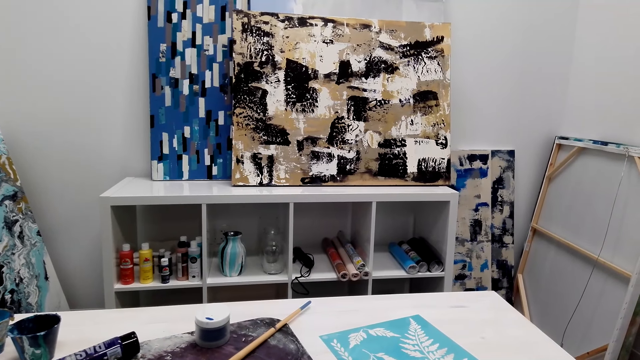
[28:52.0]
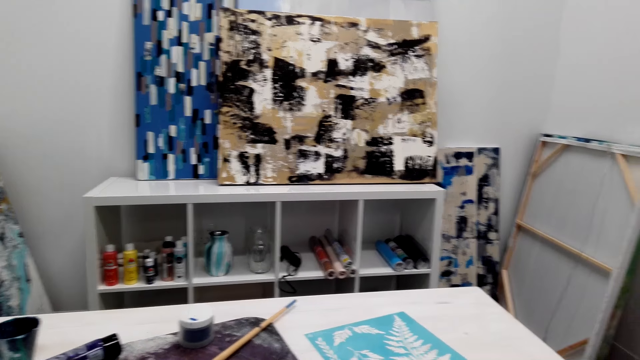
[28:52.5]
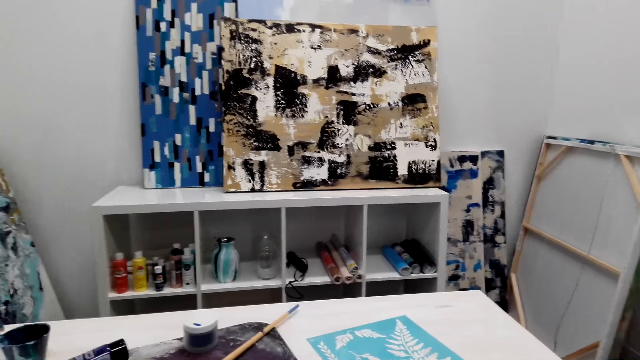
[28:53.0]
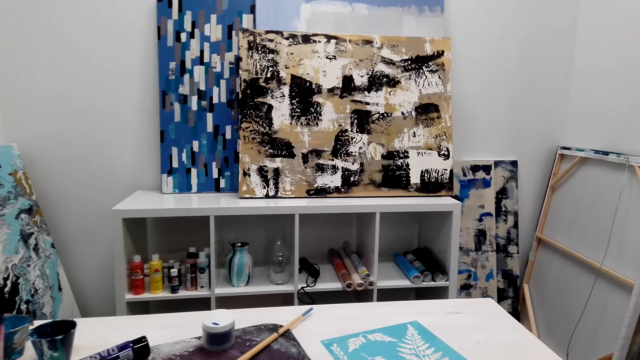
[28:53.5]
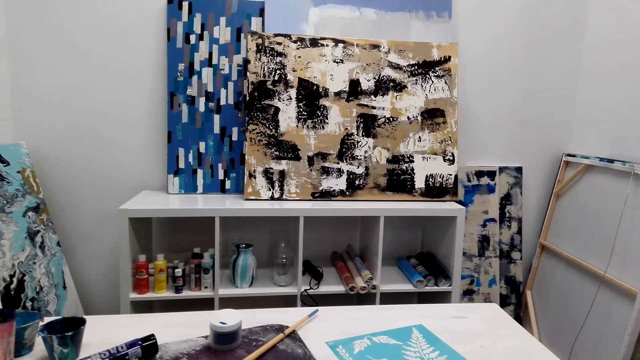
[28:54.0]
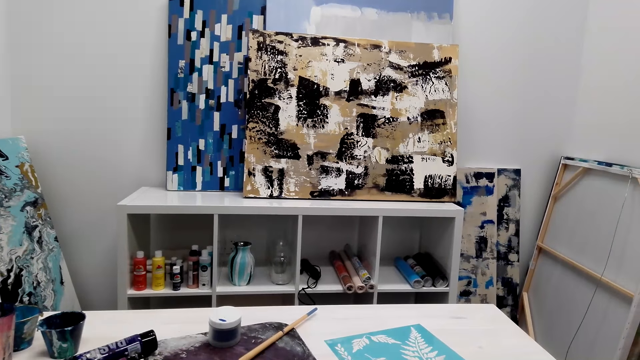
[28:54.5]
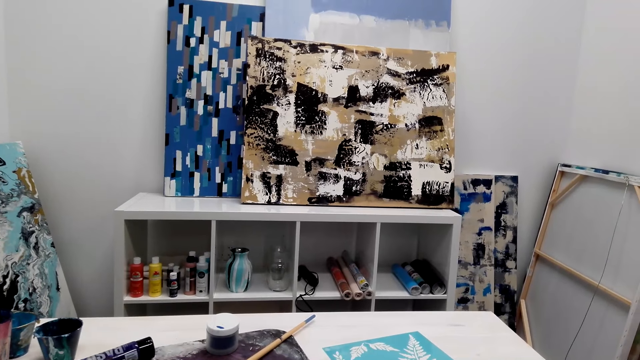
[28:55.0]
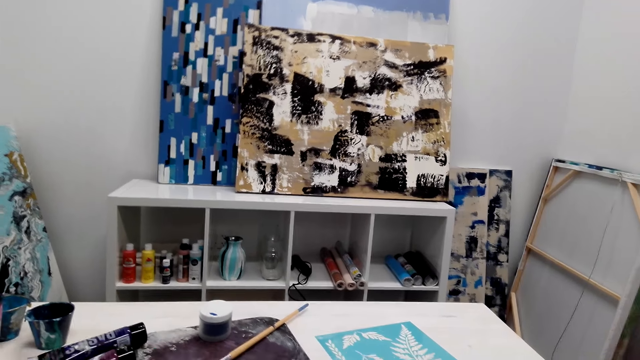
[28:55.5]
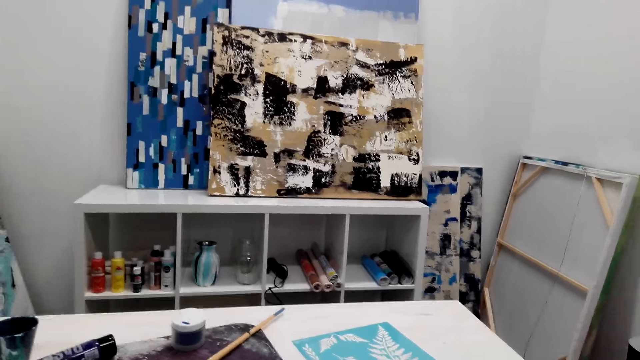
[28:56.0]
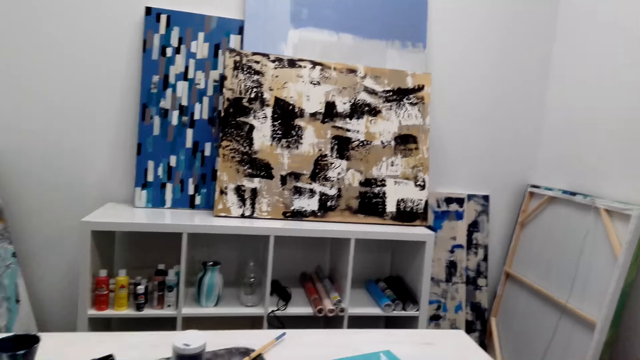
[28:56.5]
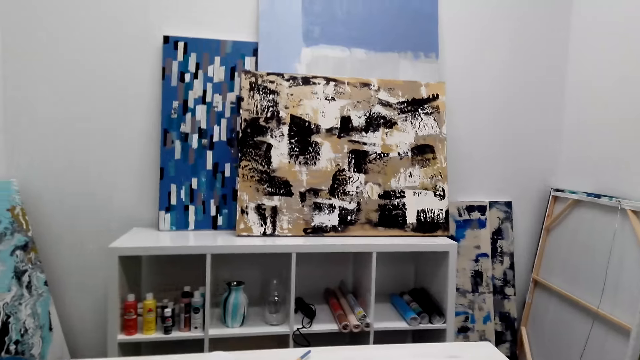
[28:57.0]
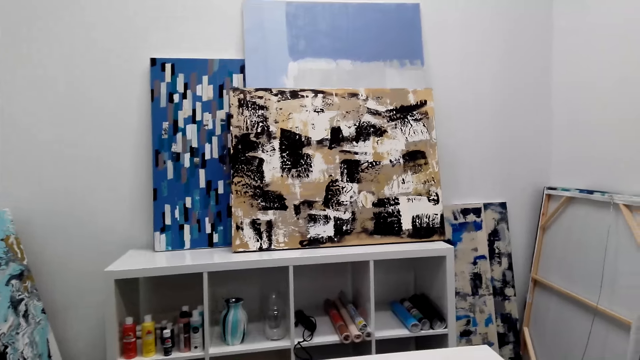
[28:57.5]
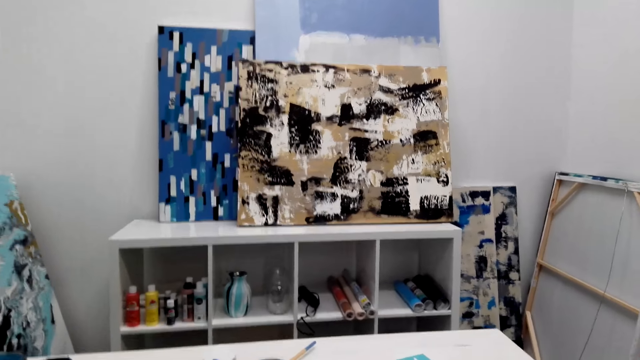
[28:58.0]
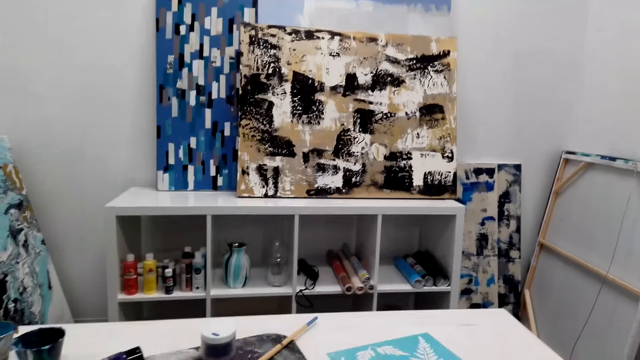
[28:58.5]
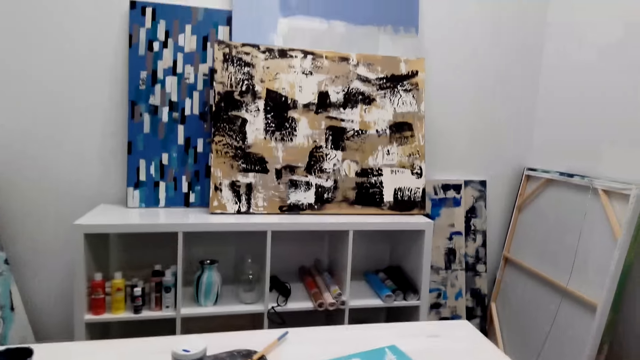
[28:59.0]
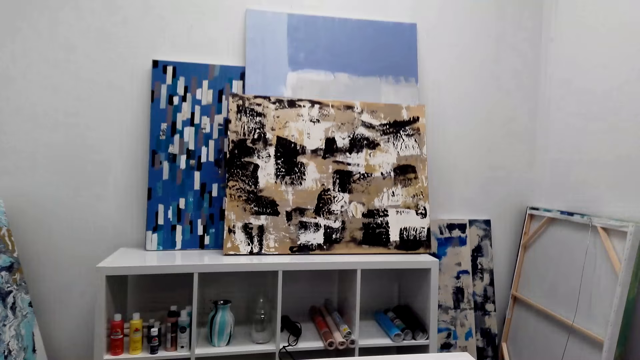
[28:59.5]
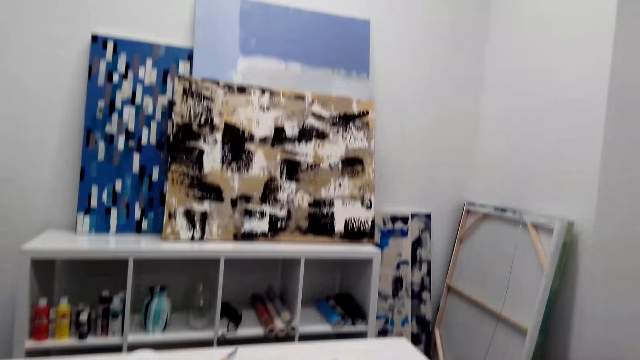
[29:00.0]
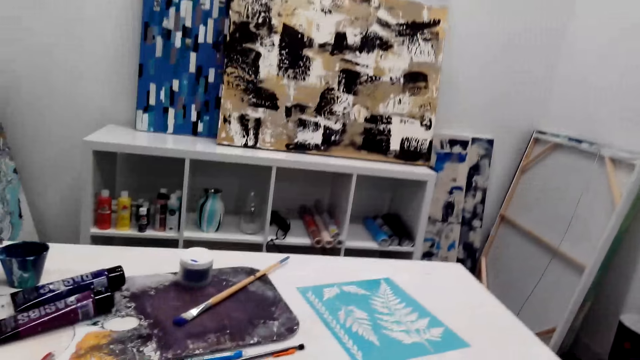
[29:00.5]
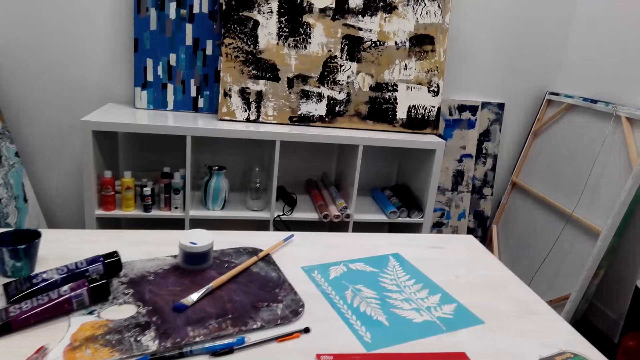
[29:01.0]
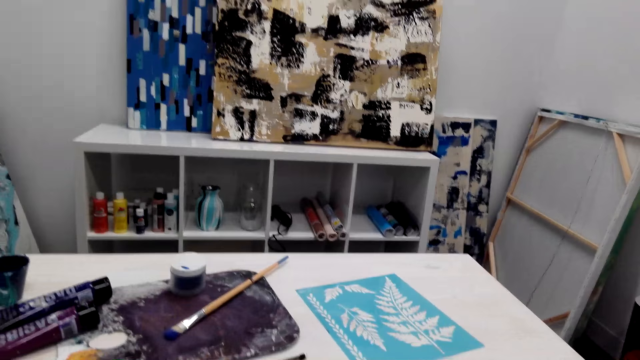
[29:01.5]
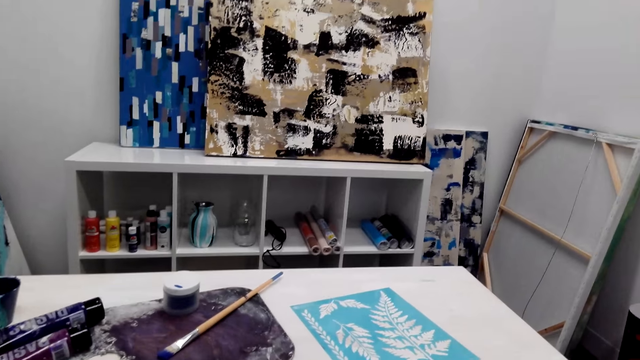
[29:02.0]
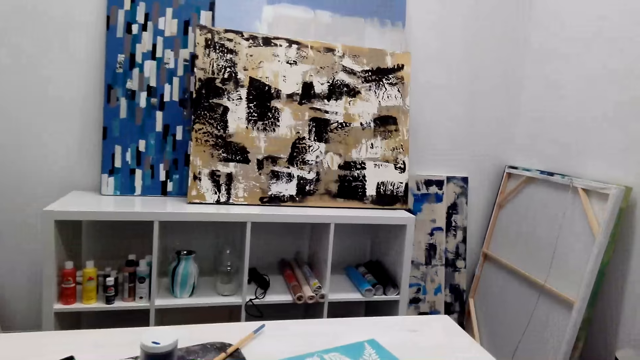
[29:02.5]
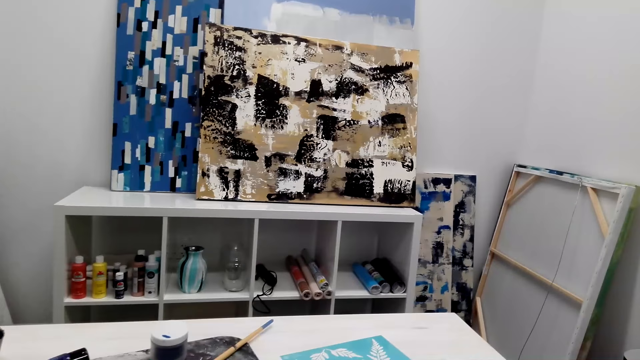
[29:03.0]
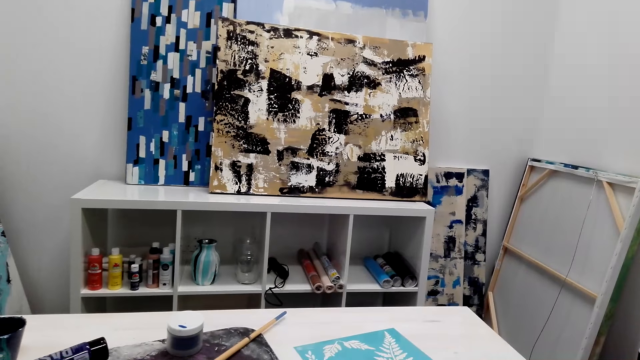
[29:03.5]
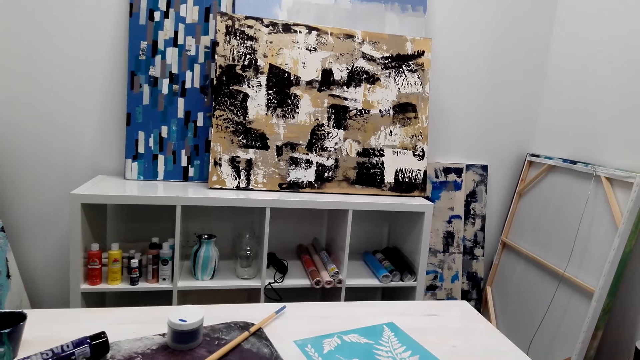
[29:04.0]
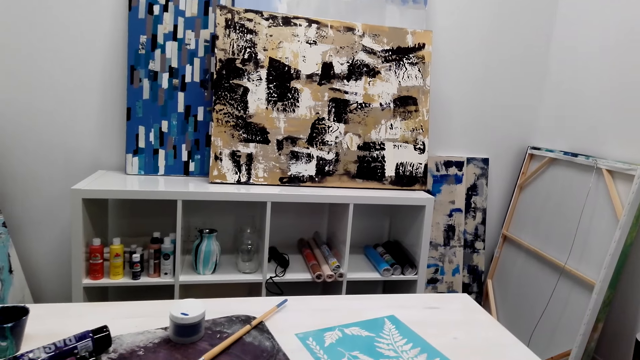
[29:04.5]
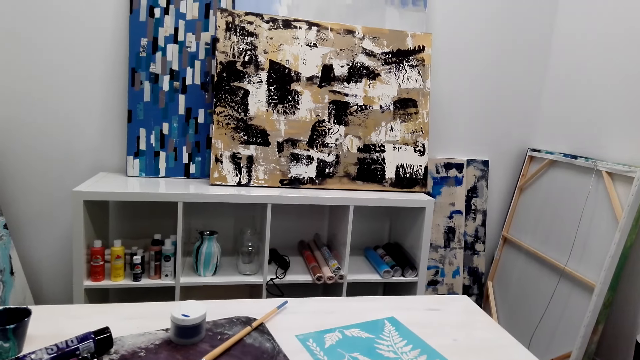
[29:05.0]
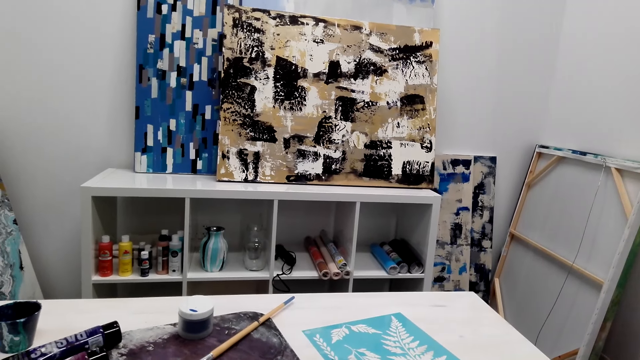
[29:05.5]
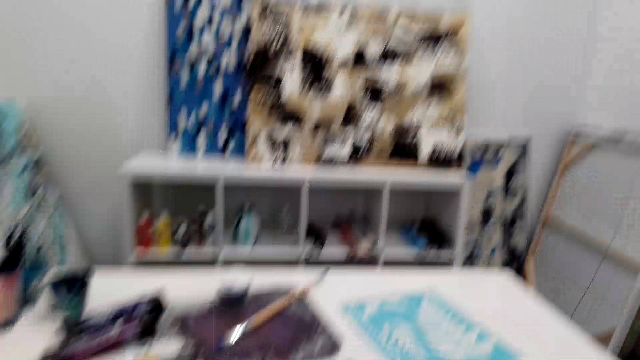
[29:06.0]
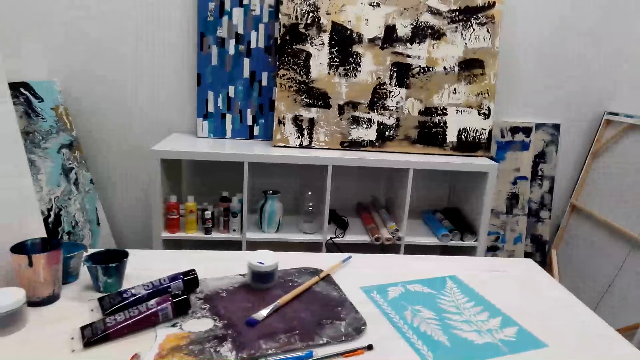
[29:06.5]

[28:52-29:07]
The camera wearer waves a hand. They look around. They converse. They look at the table. They look forward.

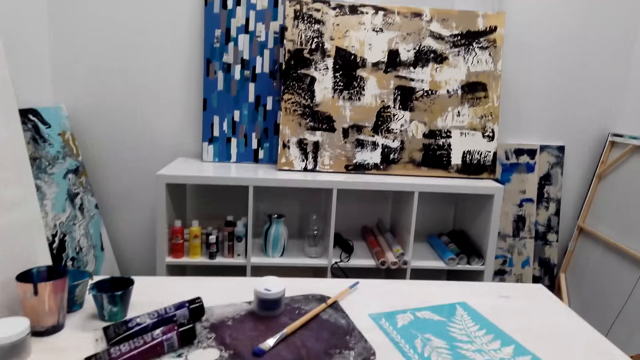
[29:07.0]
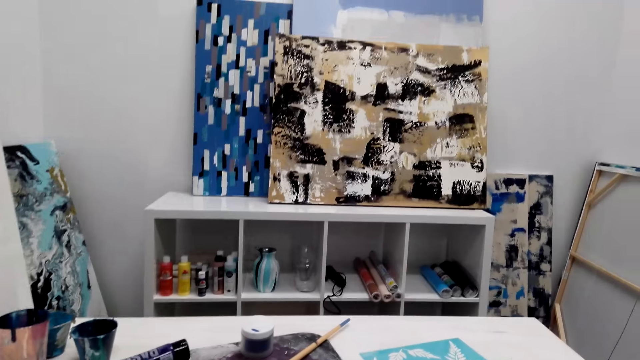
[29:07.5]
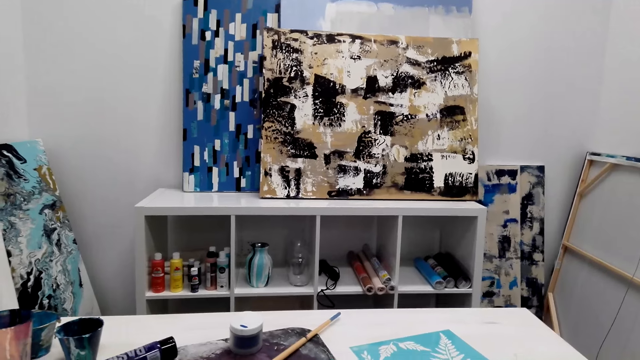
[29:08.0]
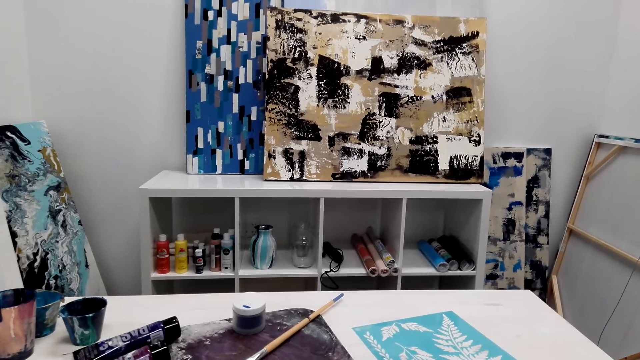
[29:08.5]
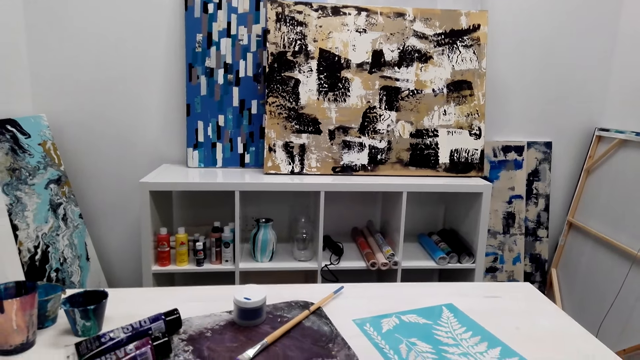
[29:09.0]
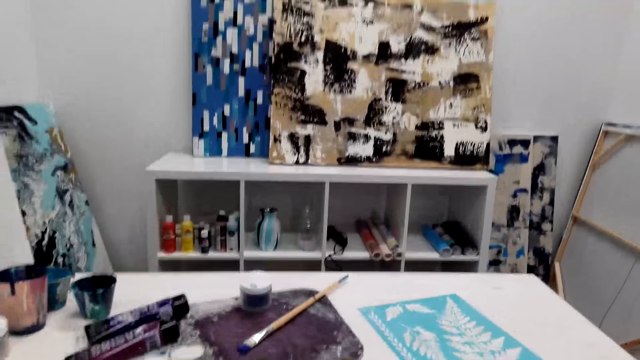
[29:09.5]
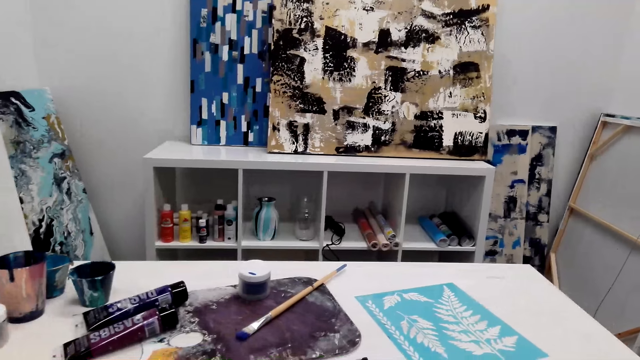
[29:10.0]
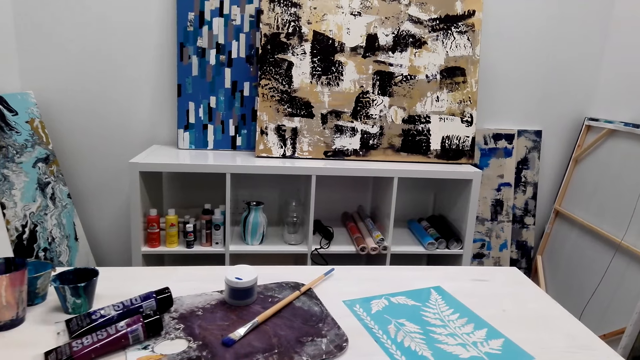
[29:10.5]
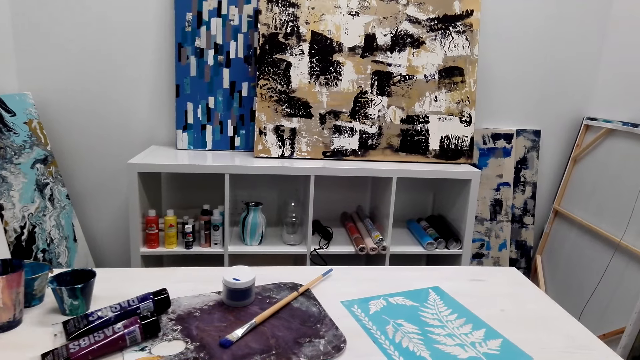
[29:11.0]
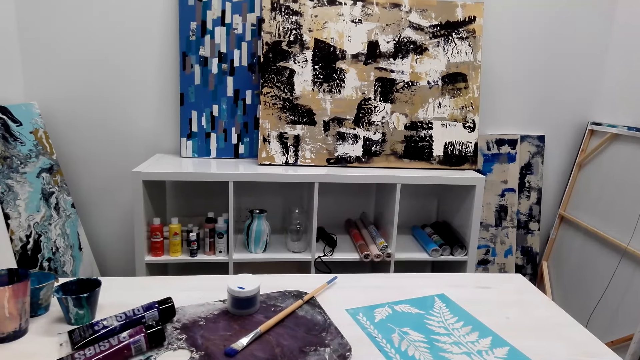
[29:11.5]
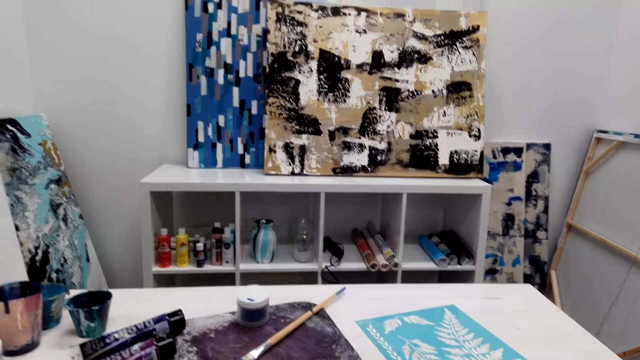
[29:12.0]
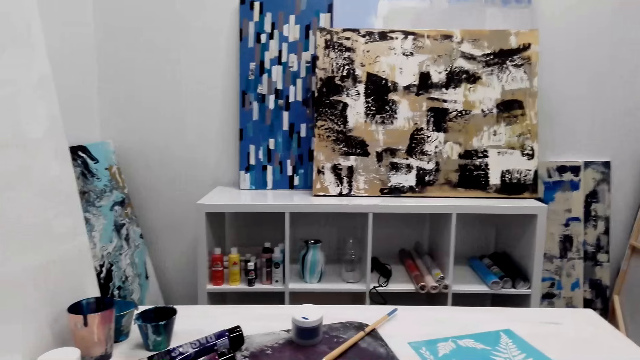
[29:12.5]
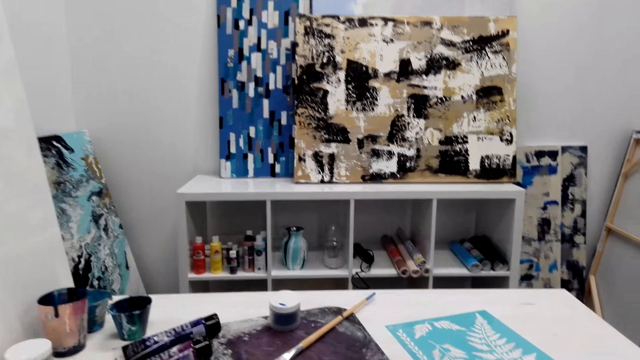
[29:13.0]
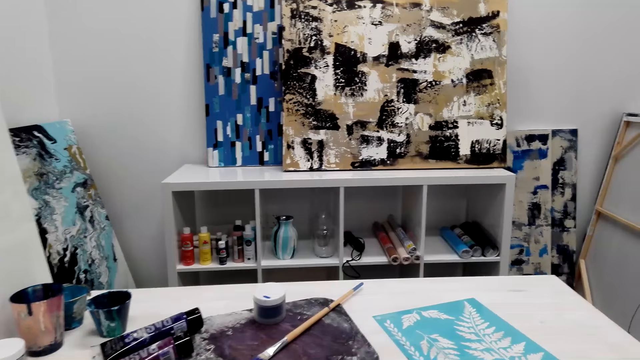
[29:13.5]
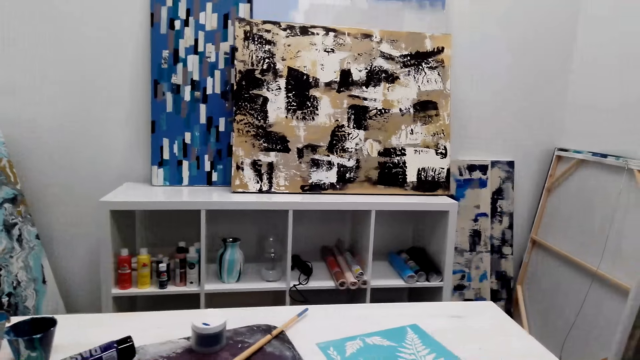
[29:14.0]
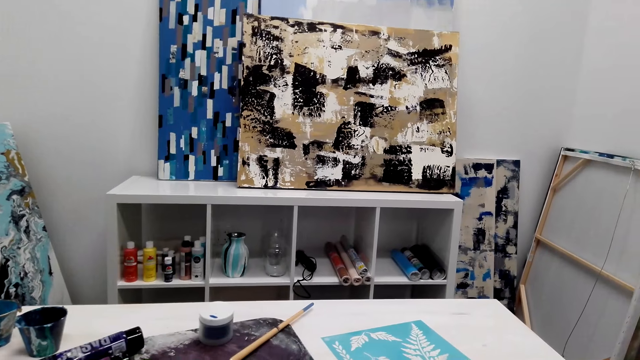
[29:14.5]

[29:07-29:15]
The camera wearer looks at the table. They converse. They look forward.
